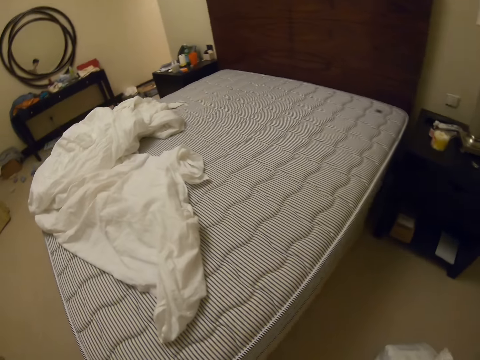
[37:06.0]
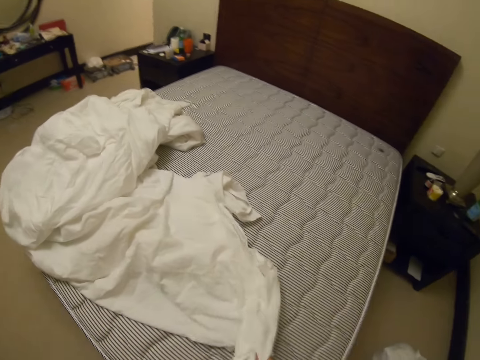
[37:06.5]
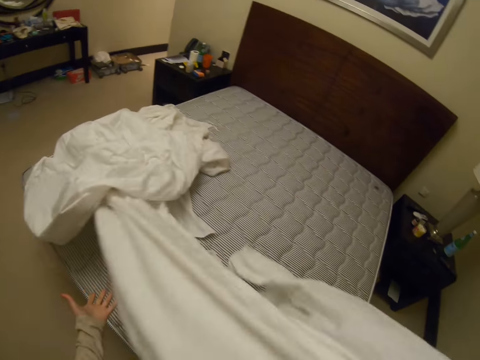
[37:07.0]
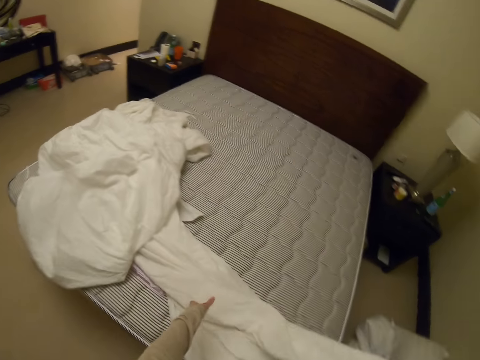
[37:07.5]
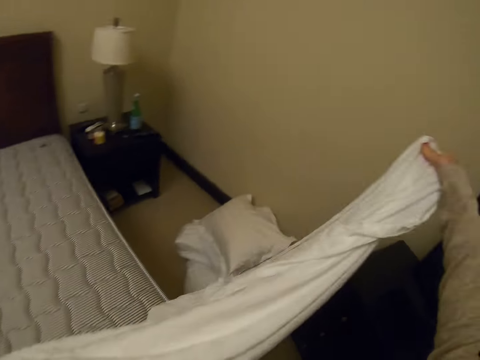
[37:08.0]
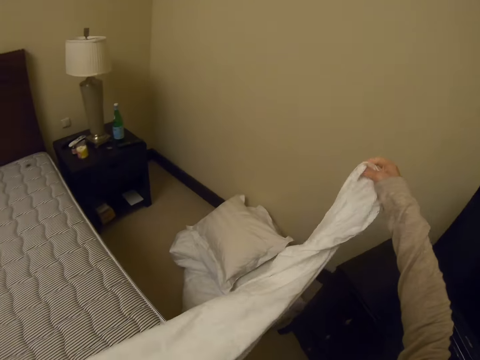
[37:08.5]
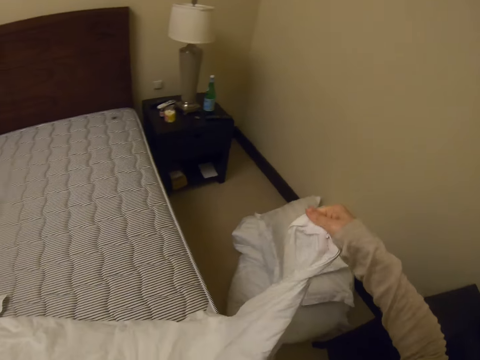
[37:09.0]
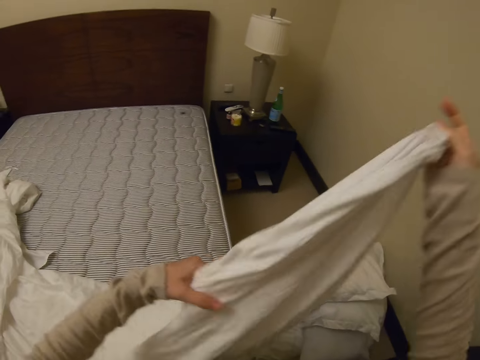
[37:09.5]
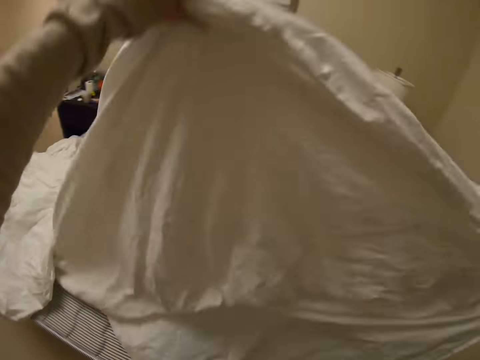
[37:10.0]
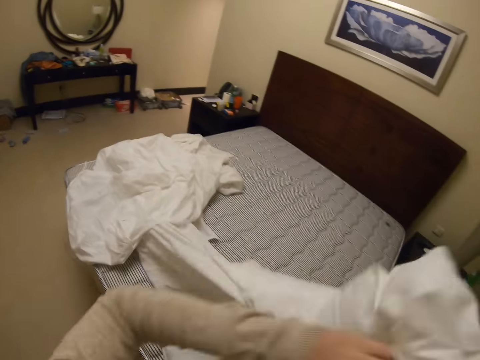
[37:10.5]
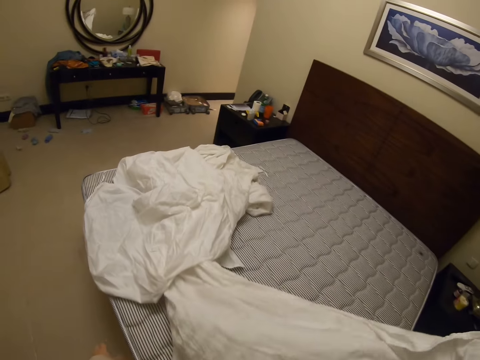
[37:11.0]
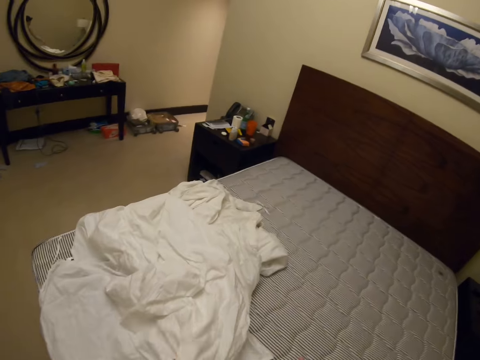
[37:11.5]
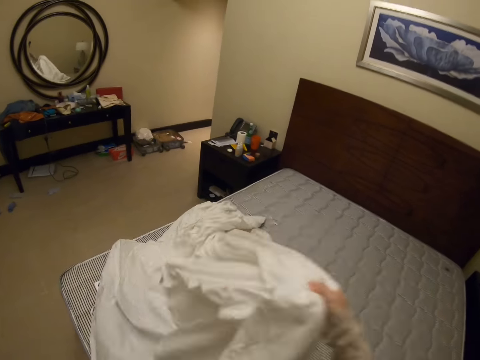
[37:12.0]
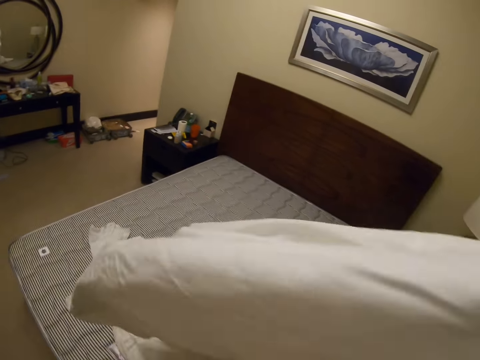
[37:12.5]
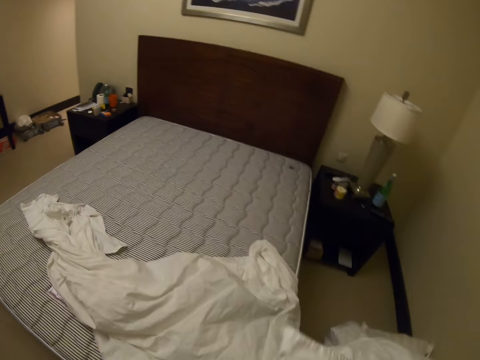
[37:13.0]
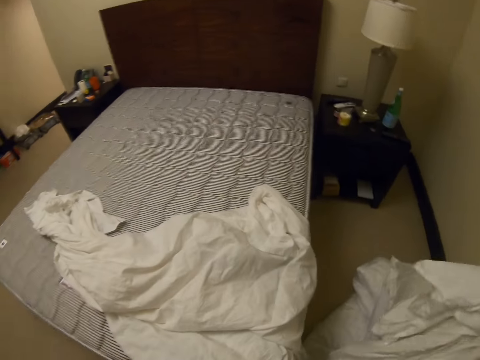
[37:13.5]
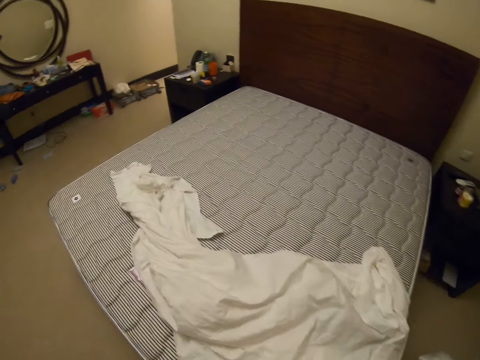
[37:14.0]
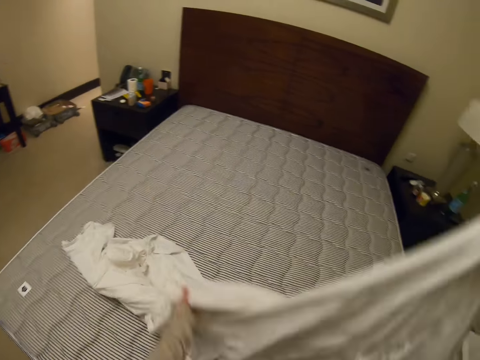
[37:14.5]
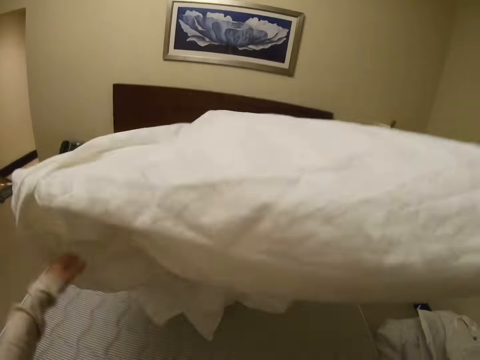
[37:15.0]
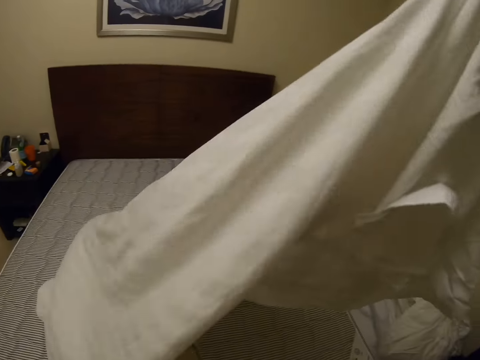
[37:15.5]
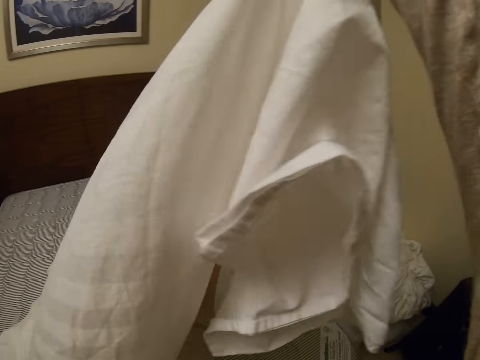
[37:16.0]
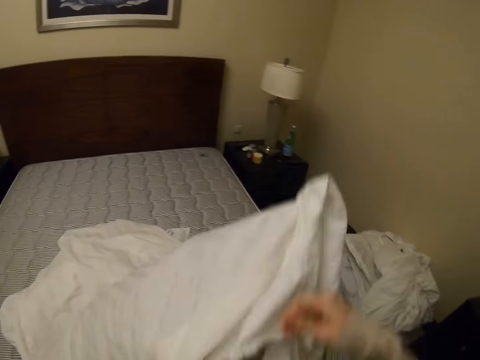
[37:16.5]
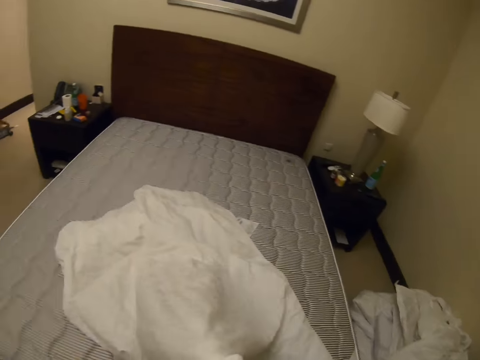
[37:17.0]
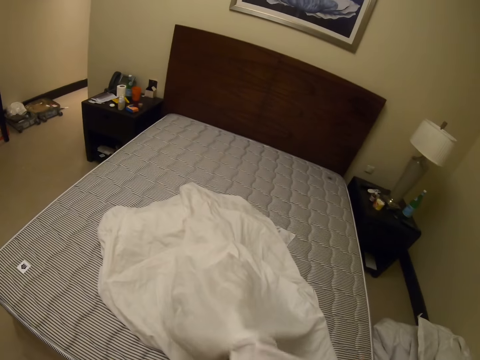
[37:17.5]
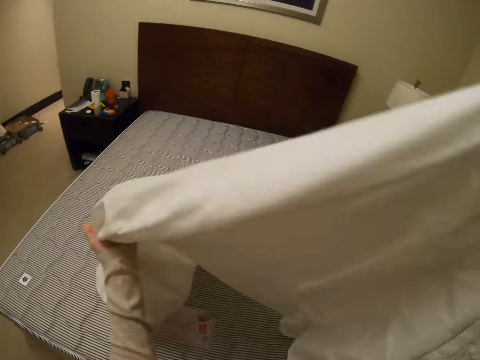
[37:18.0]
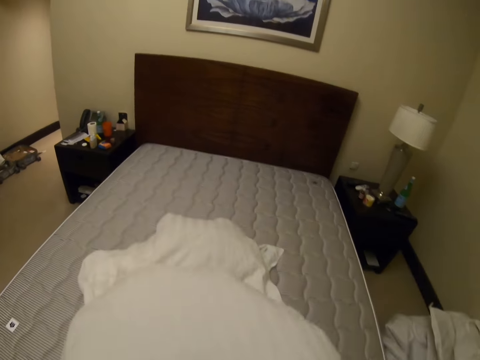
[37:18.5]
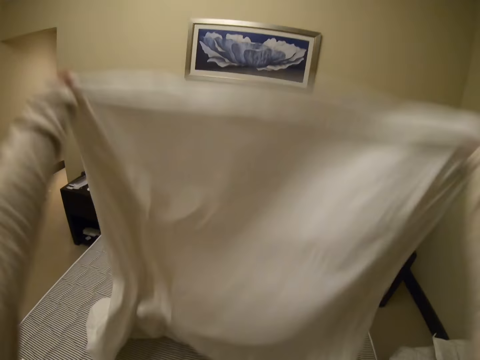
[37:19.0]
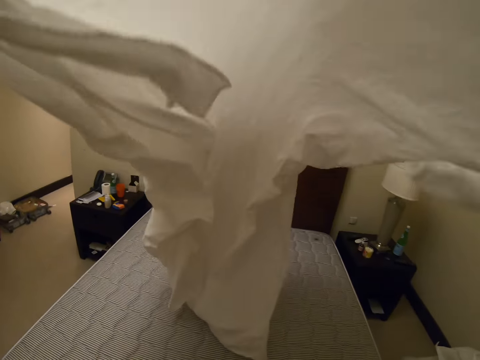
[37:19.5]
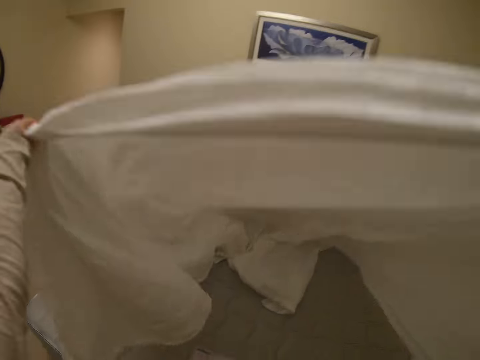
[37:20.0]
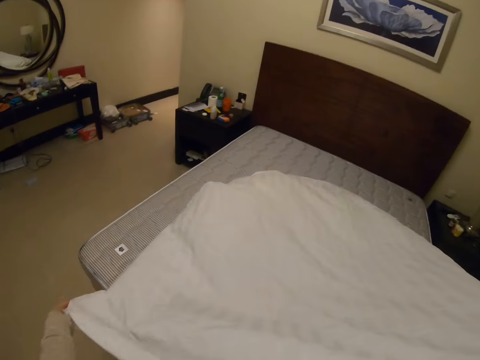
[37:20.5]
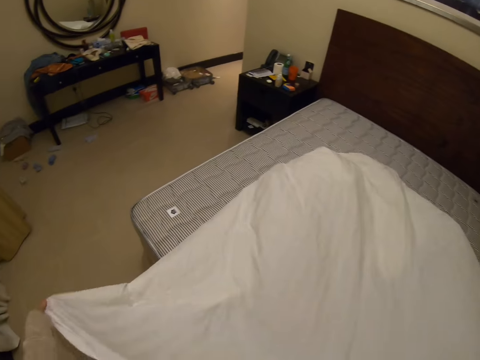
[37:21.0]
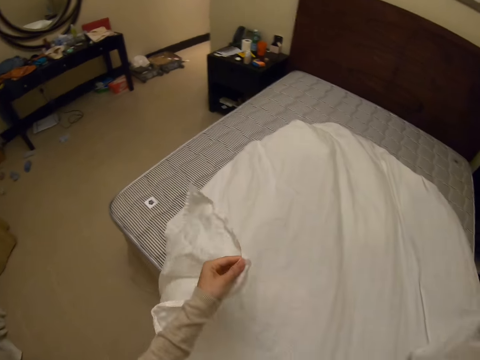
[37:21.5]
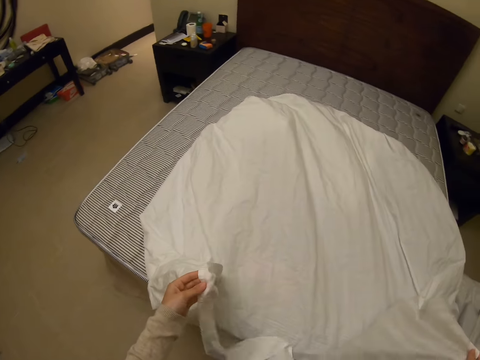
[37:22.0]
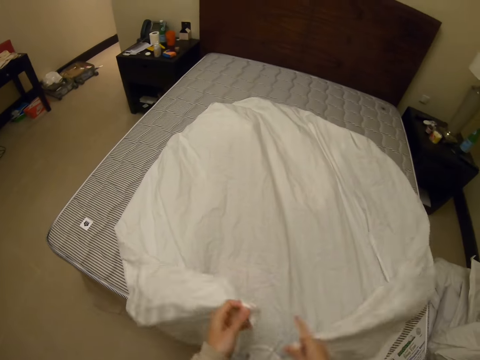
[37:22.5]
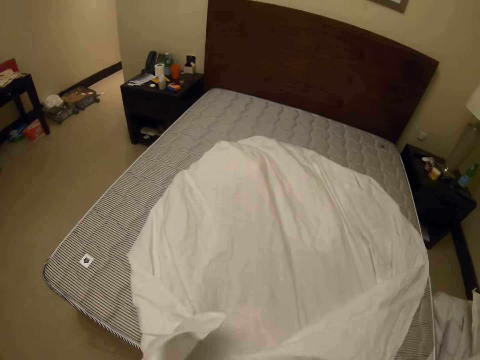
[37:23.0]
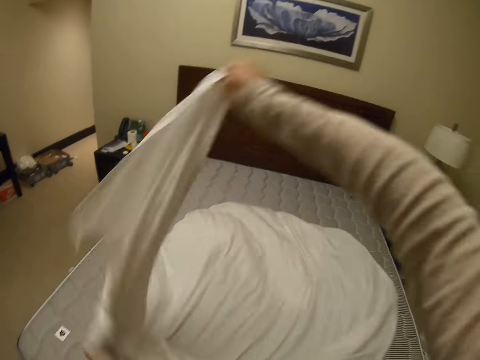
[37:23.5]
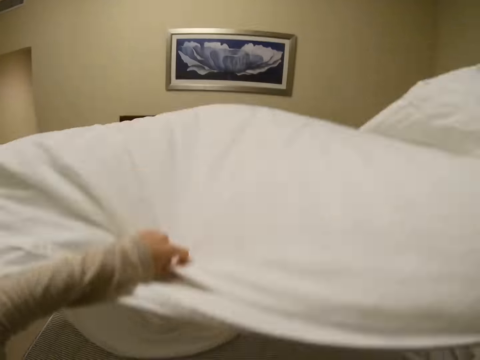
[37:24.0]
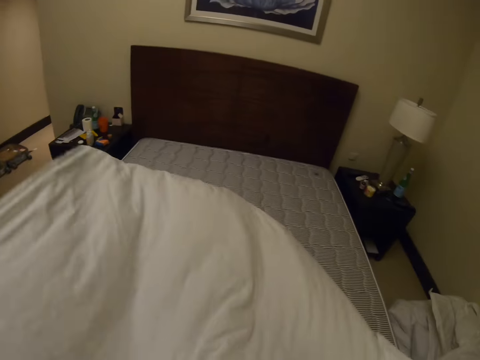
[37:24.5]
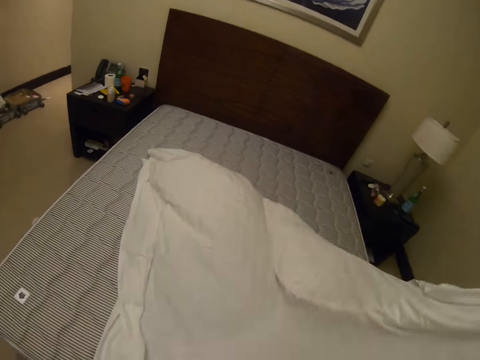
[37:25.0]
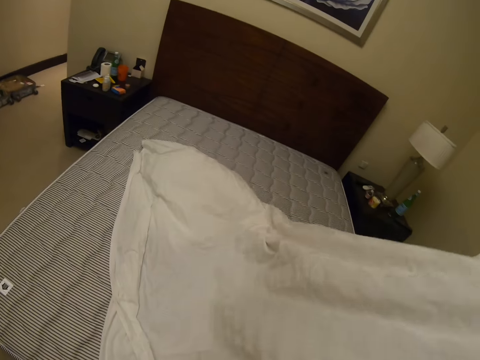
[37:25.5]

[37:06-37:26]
The camera wearer sighs. They throw the pillows on the bed. They put the pillows on the floor. They pull the bedsheet. They grab the bed sheet. They stretch the bedsheet. They spread the bed sheet on the mattress. They shake the bedsheet.

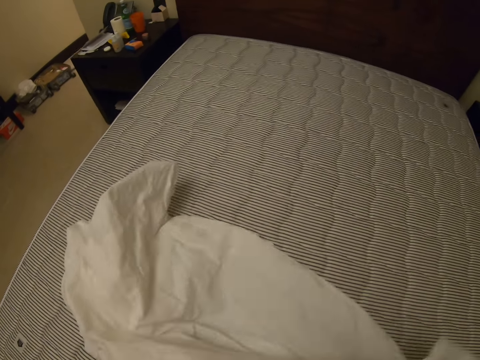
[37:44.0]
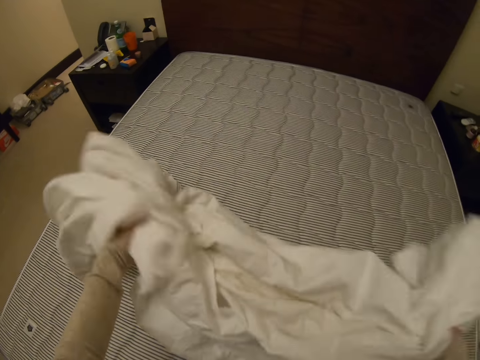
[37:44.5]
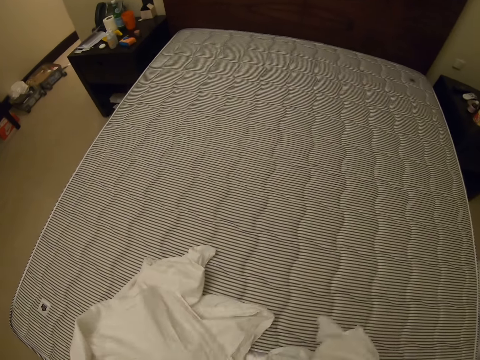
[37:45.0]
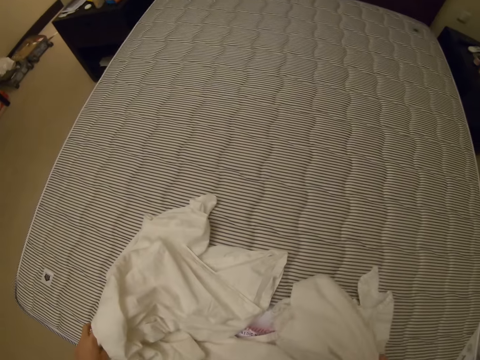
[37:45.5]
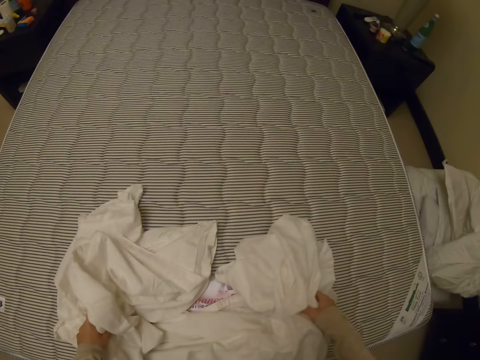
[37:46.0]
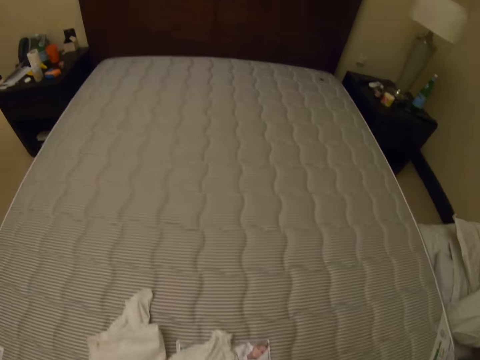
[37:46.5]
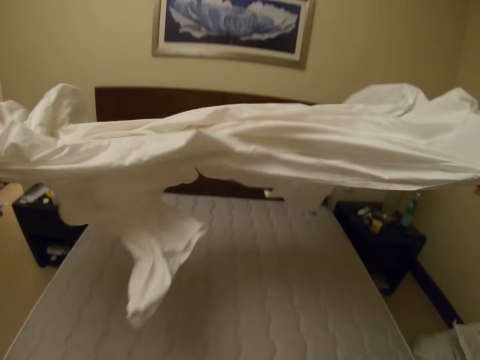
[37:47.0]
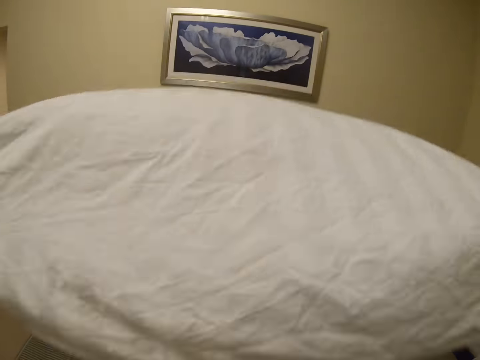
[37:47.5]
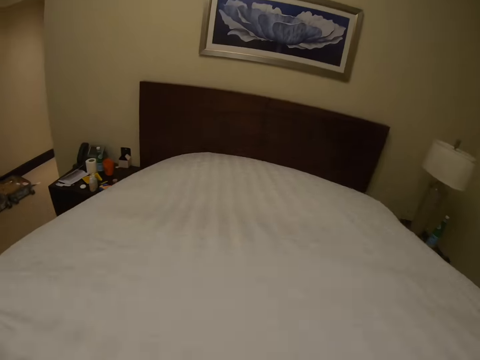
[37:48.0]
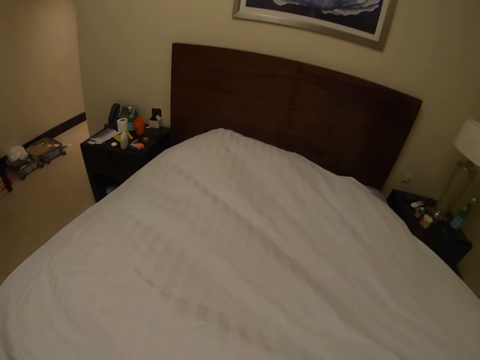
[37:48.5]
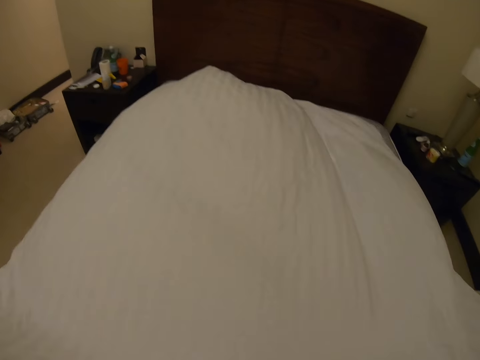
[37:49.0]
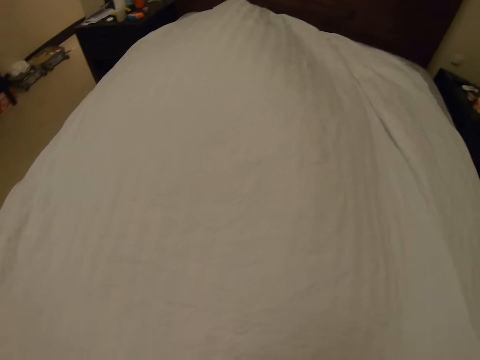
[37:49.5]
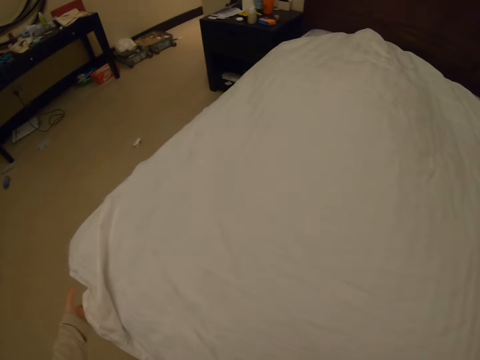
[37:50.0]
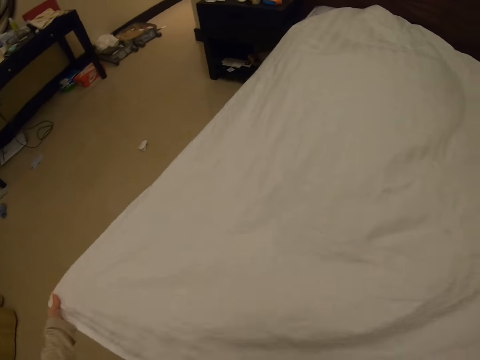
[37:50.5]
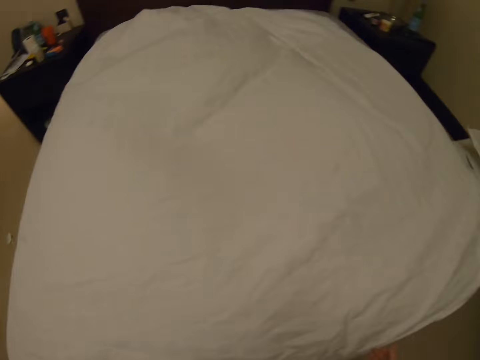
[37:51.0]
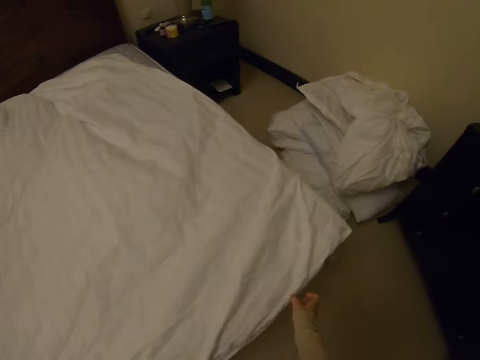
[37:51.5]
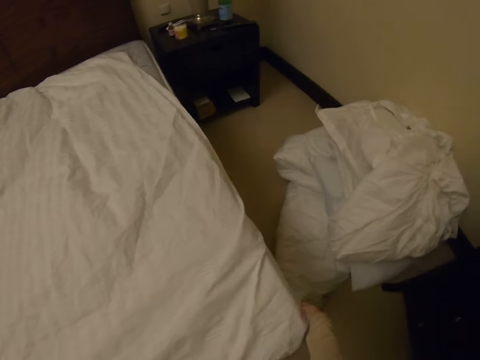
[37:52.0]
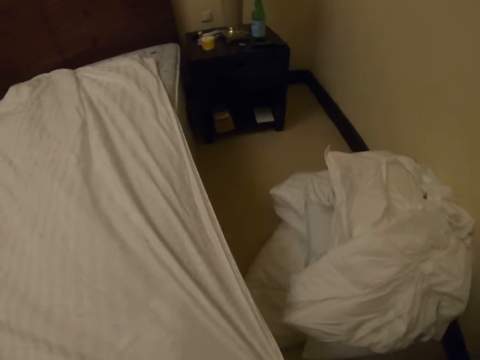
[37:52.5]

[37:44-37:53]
The camera wearer folds the bedsheet. They shake the bedsheet.
